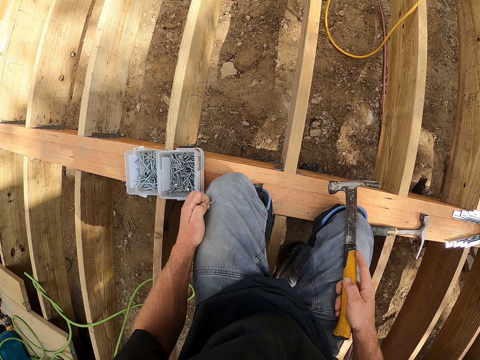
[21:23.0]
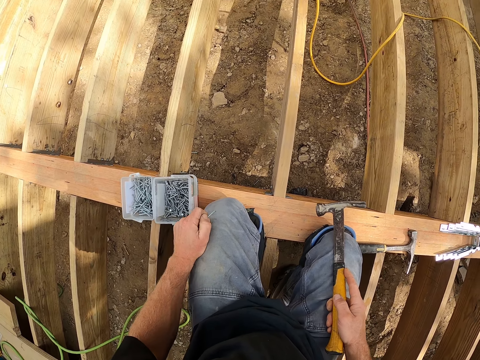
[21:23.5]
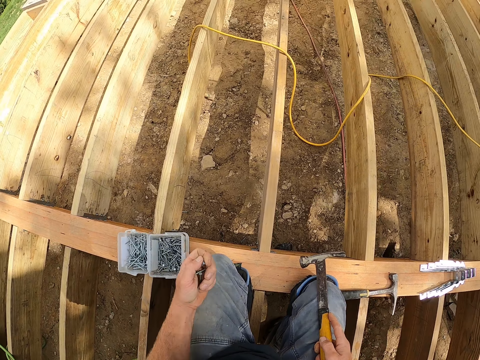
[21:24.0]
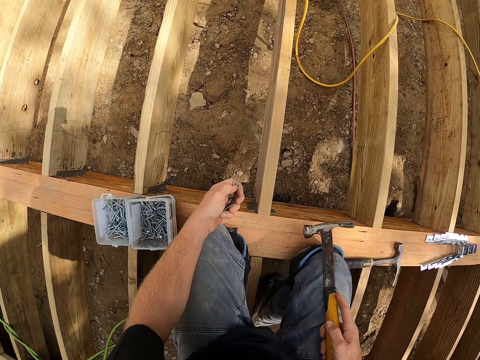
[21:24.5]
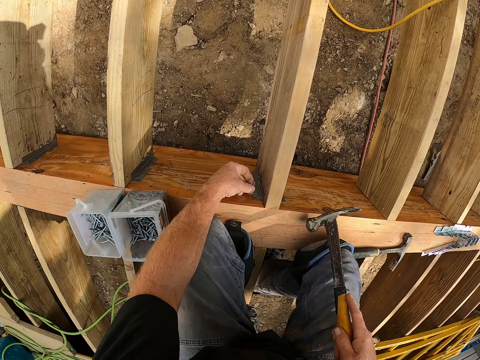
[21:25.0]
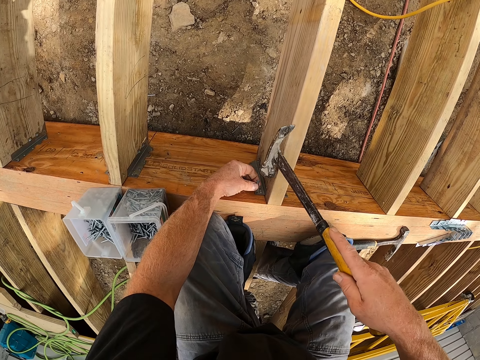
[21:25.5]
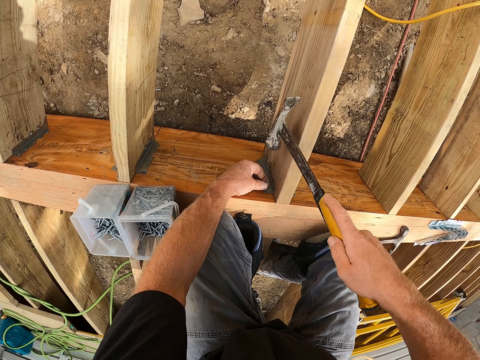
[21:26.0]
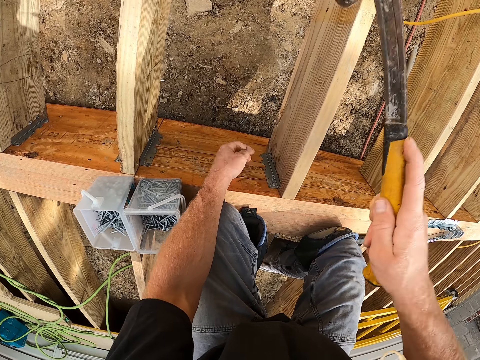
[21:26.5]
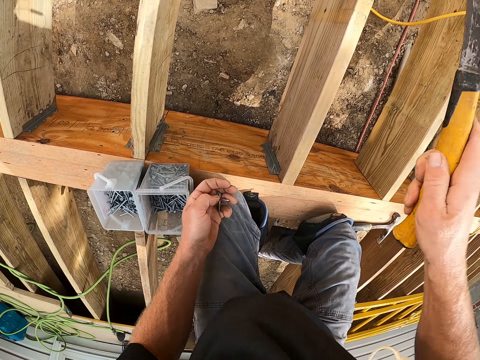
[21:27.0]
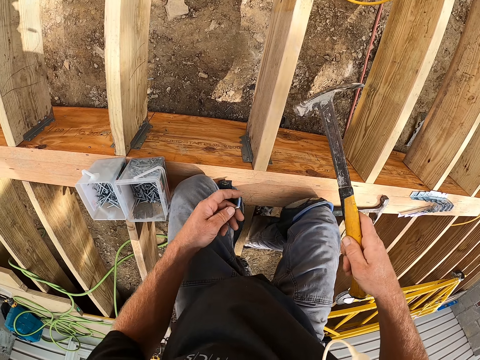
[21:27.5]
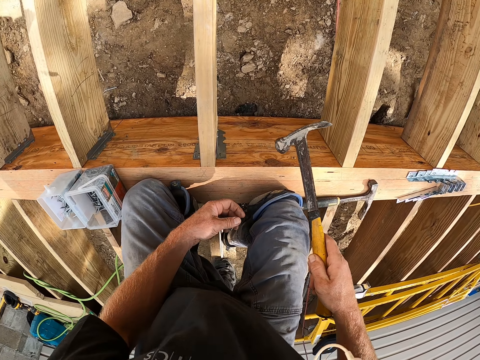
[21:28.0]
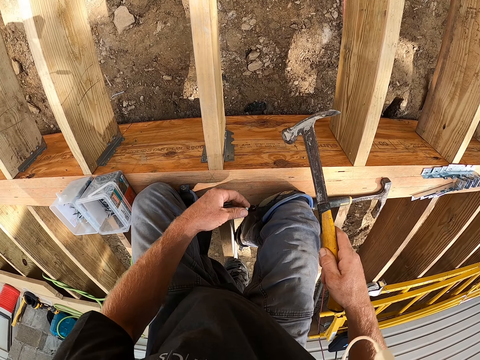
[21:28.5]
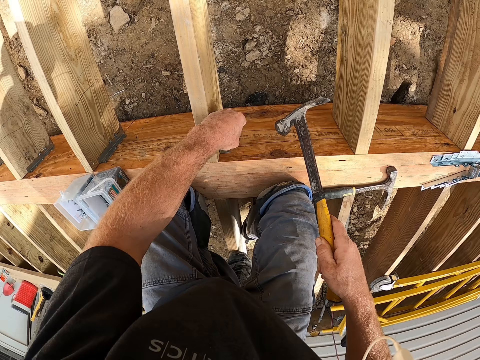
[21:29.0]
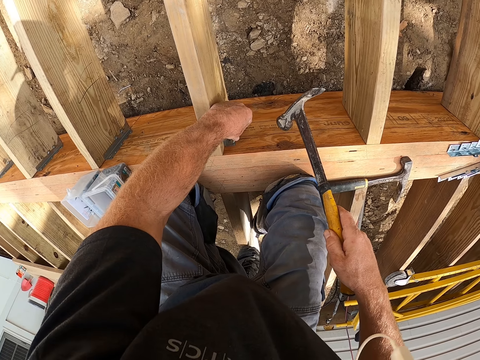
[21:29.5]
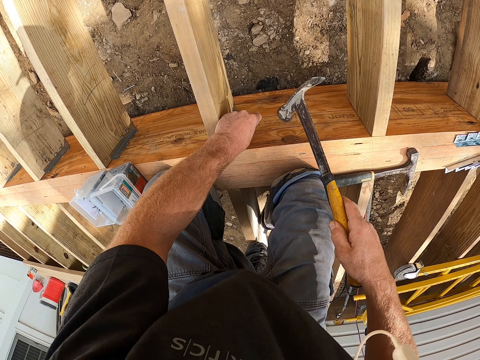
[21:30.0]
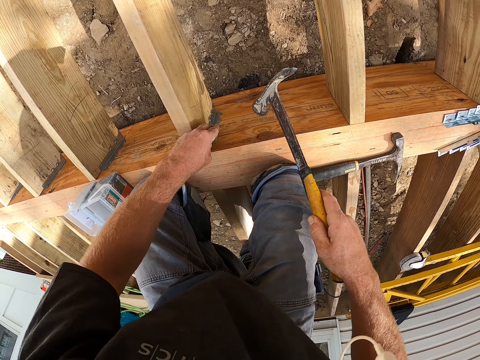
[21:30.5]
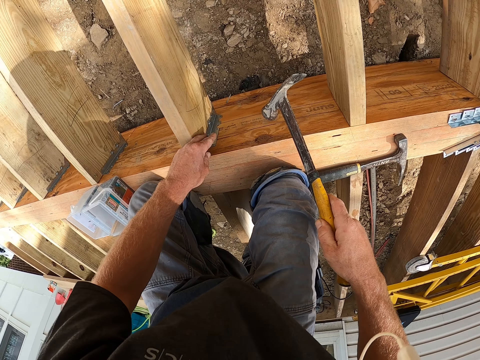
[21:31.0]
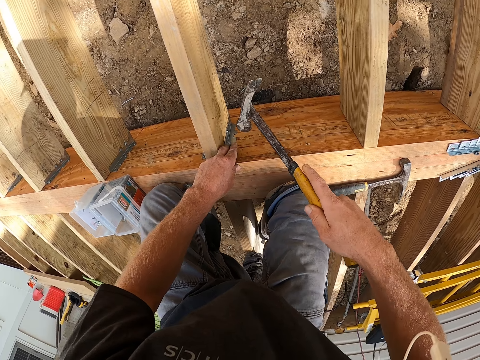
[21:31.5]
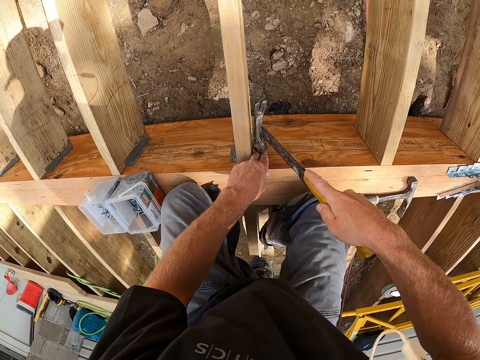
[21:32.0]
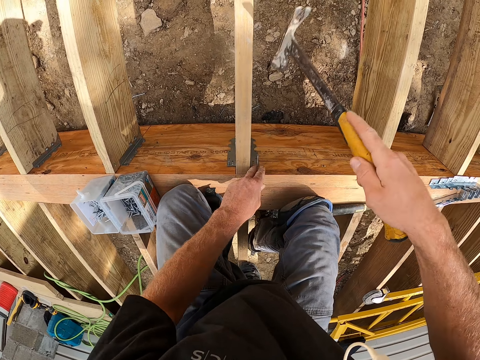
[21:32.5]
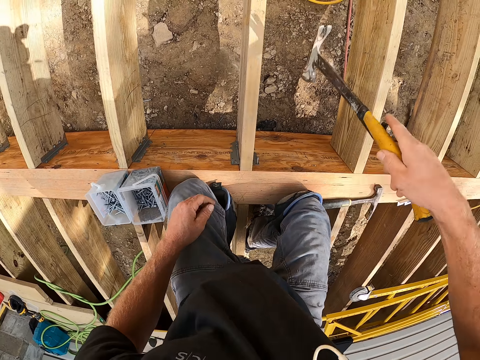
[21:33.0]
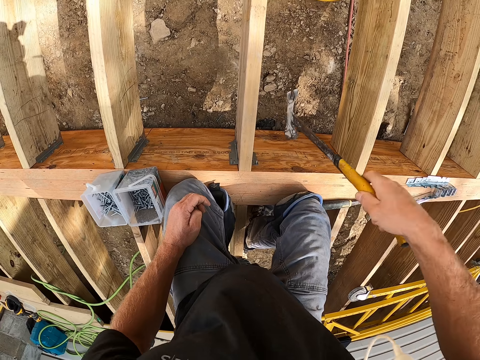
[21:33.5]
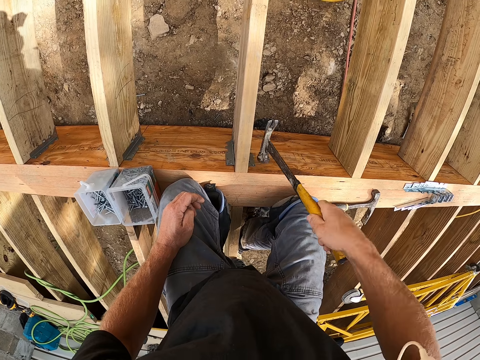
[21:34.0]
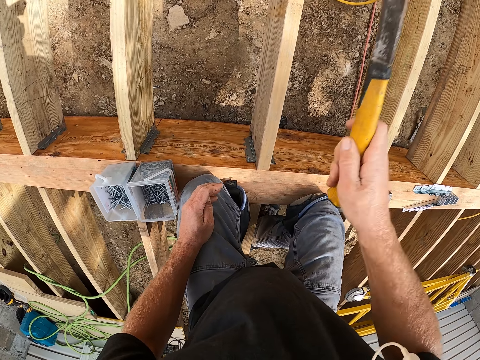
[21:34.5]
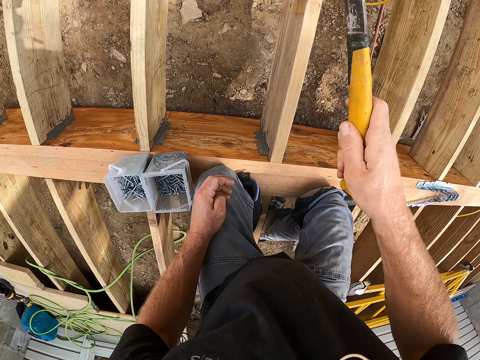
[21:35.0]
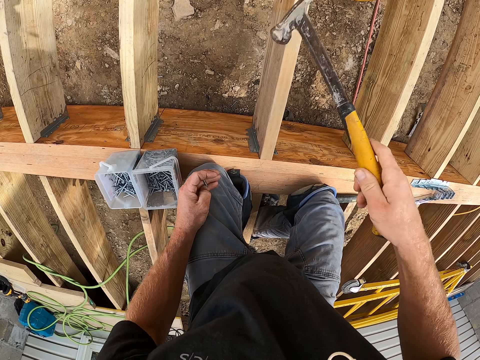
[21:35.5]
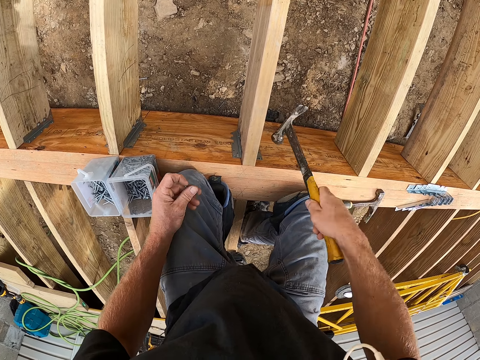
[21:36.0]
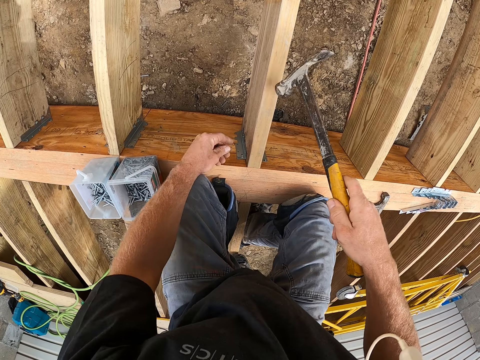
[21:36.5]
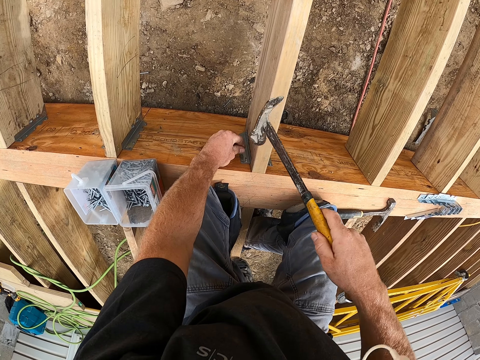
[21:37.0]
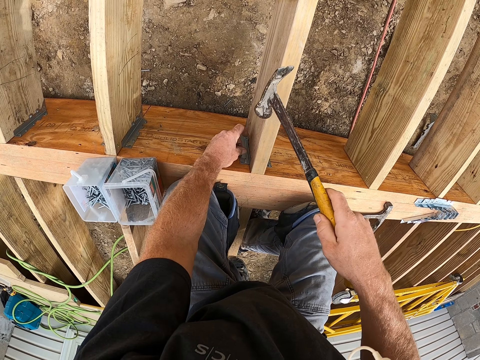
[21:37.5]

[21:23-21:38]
The camera wearer drives the nails with a hammer. They hammer the hinge.

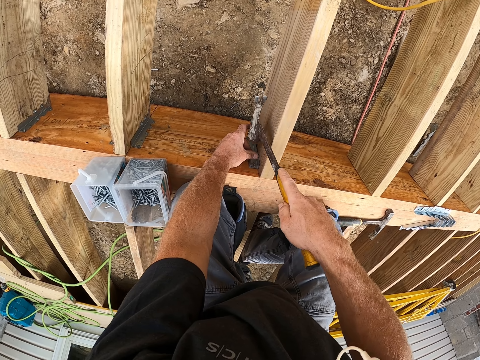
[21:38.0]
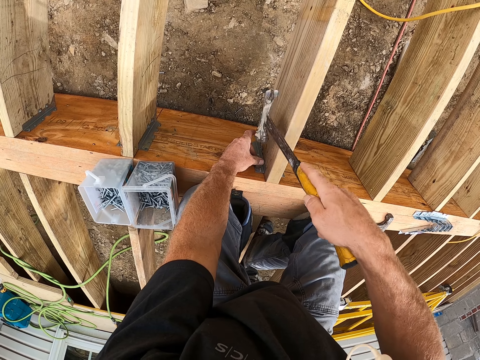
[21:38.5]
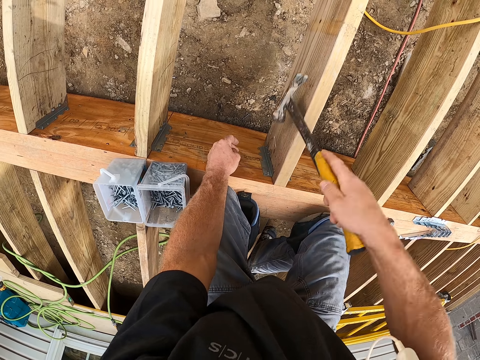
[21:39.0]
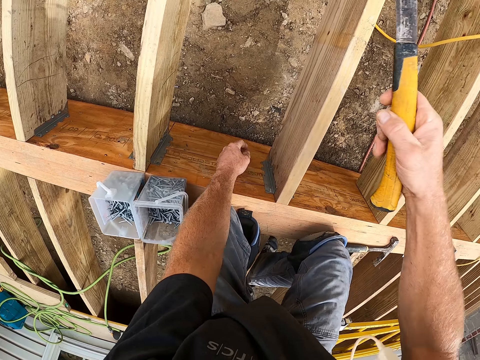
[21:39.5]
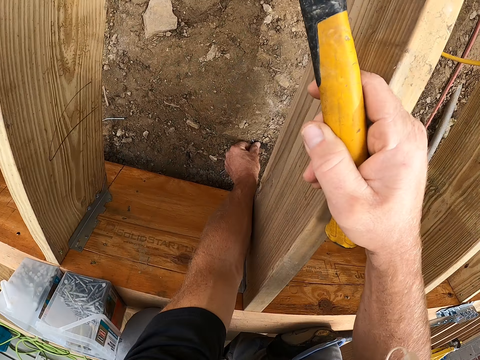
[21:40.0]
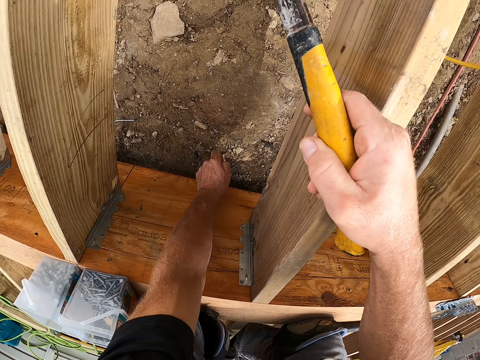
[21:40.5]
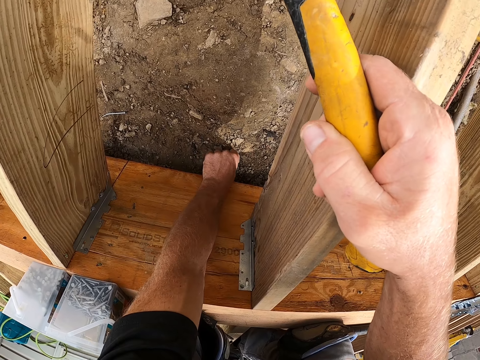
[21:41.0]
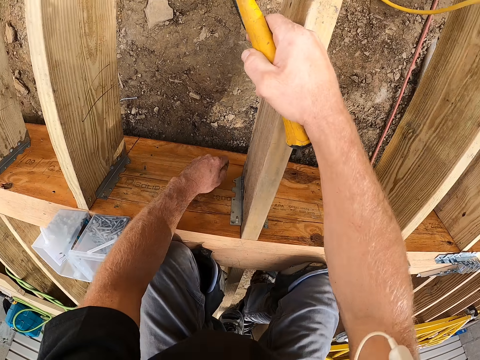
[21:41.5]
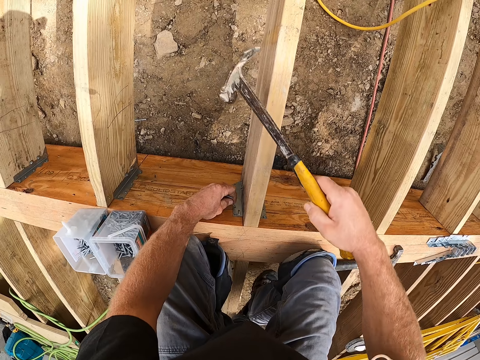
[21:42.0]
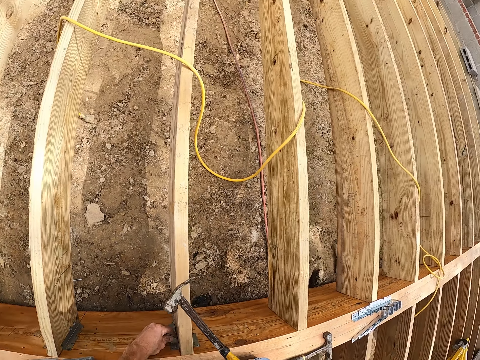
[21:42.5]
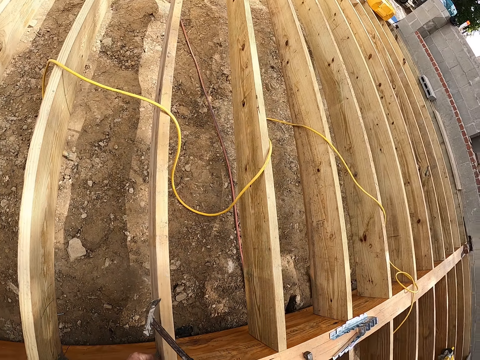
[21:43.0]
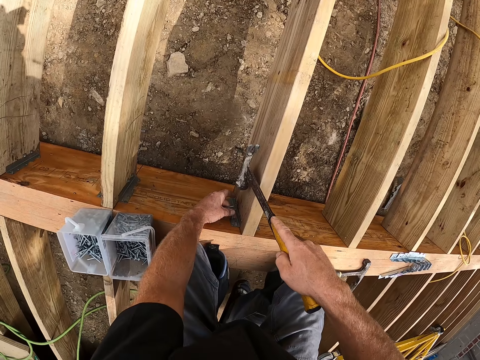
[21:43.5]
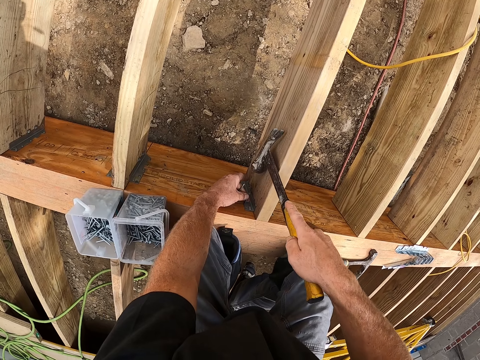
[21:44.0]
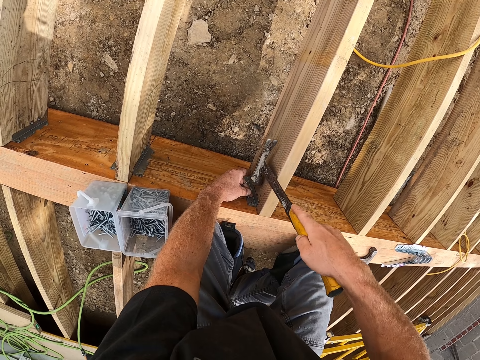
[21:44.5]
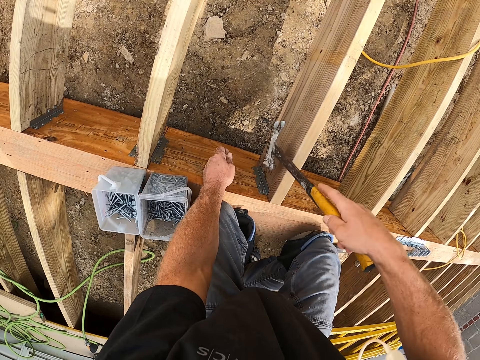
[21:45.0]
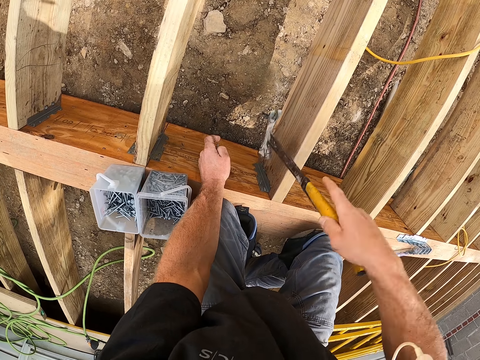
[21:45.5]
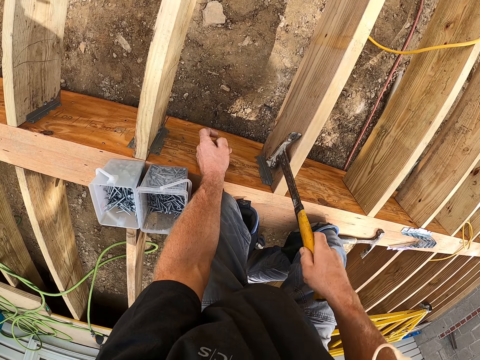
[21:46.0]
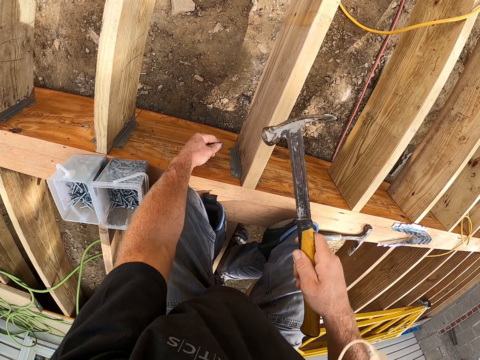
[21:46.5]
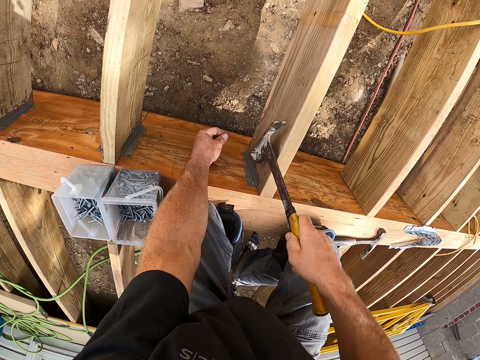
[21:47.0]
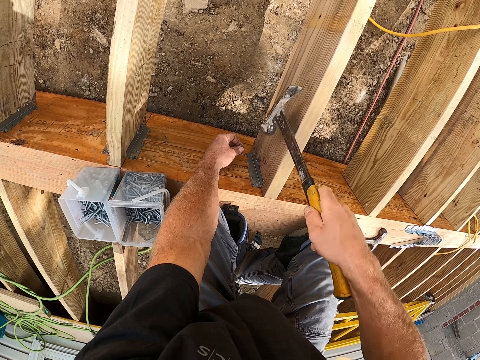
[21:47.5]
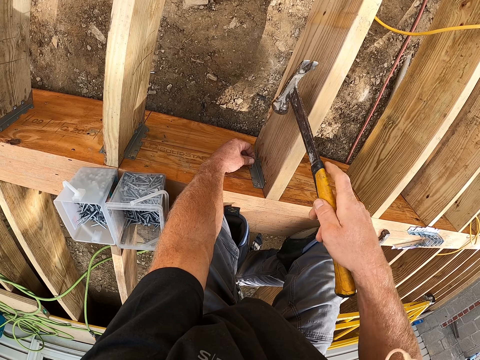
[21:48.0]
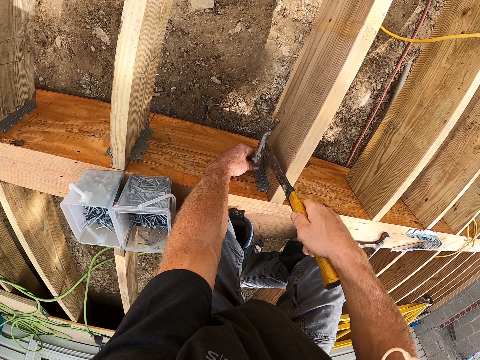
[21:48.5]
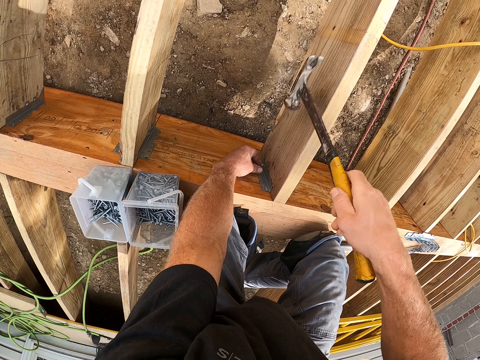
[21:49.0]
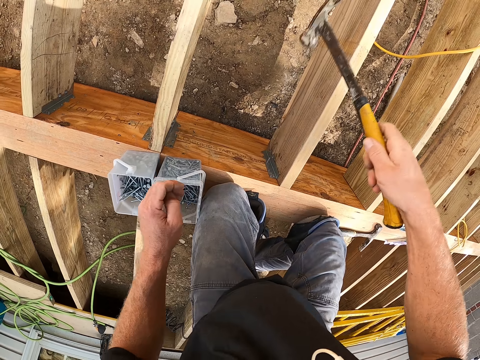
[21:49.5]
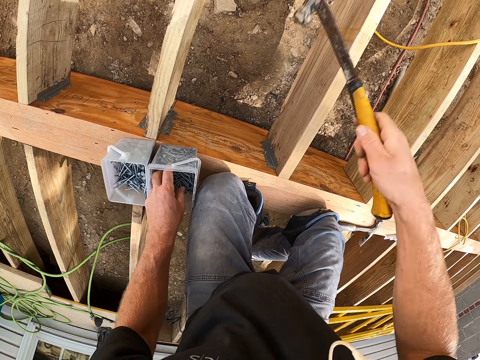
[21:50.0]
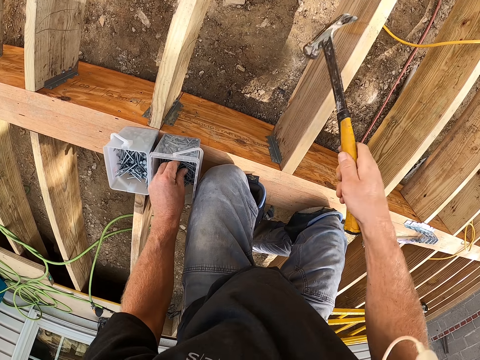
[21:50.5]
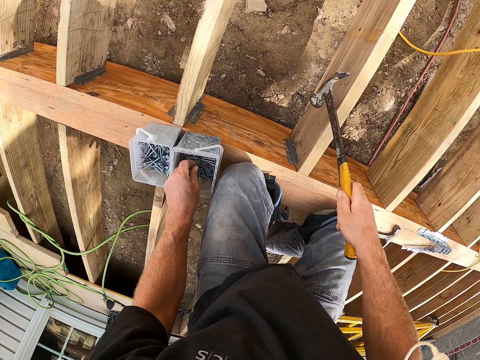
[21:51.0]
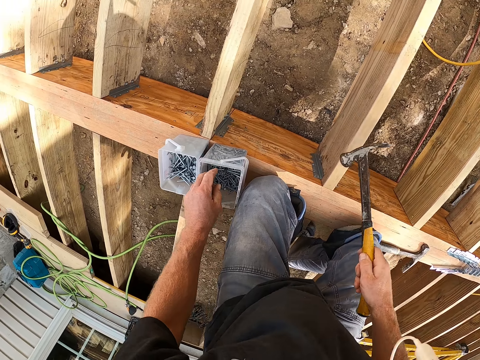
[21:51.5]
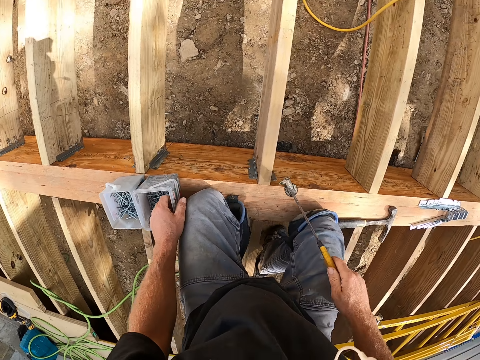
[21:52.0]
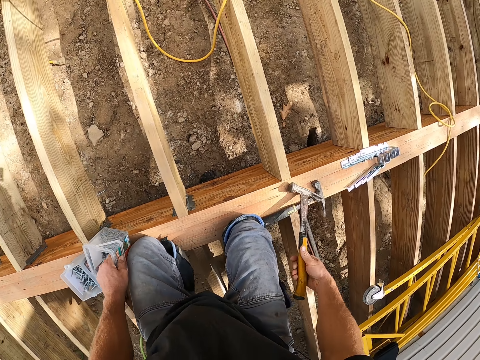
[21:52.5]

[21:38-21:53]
The camera wearer picks the nail on the ground. They look around the compound. They hammer the hinge. They drive the nail with a hammer. They pick the nails in the container.
